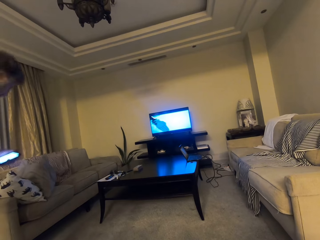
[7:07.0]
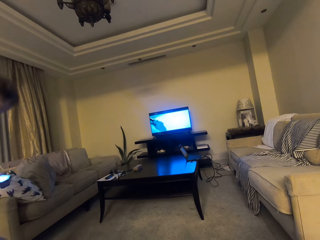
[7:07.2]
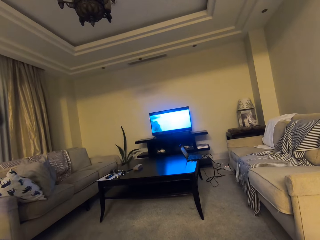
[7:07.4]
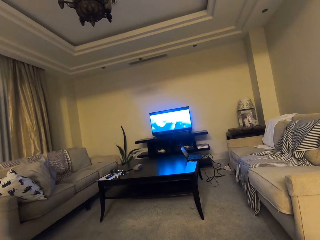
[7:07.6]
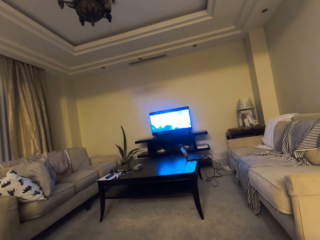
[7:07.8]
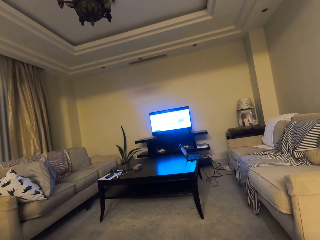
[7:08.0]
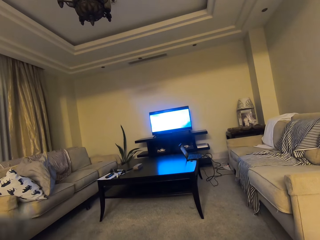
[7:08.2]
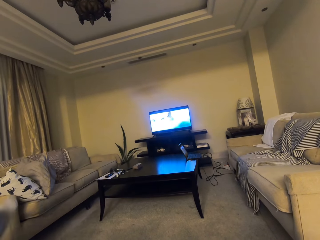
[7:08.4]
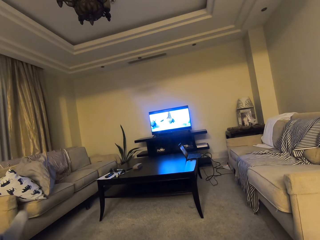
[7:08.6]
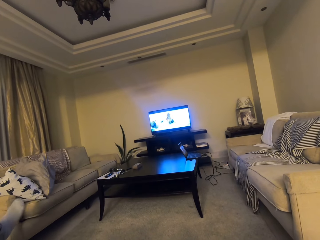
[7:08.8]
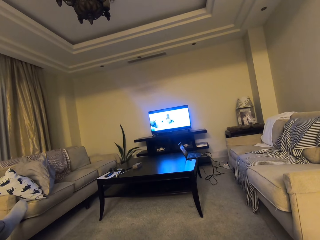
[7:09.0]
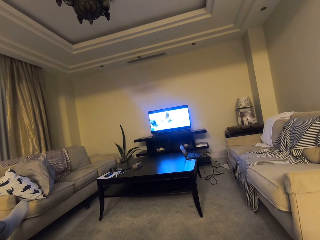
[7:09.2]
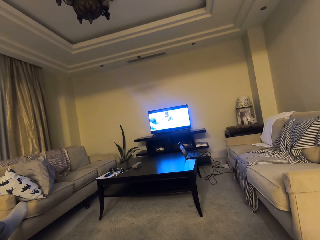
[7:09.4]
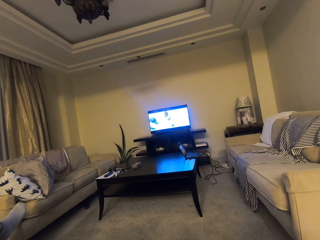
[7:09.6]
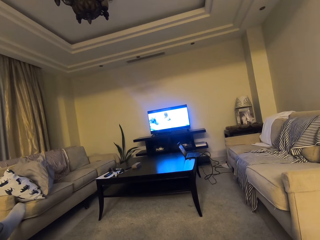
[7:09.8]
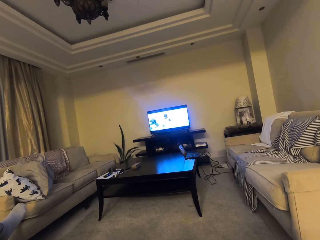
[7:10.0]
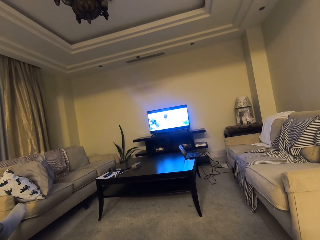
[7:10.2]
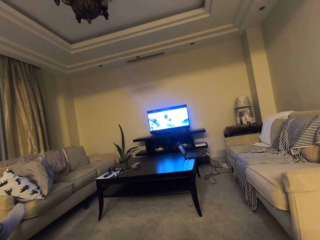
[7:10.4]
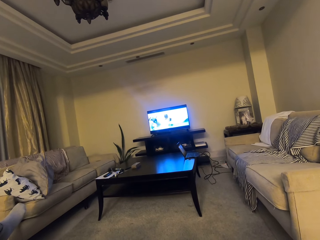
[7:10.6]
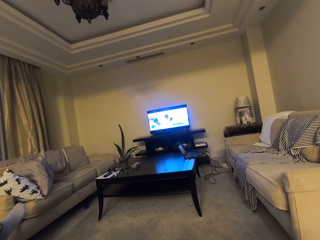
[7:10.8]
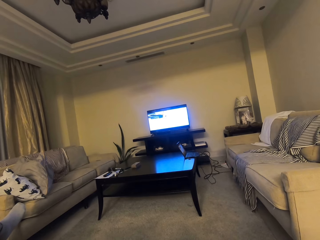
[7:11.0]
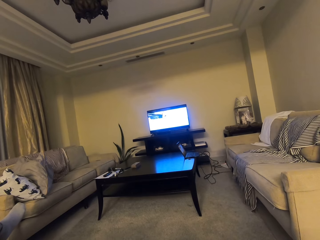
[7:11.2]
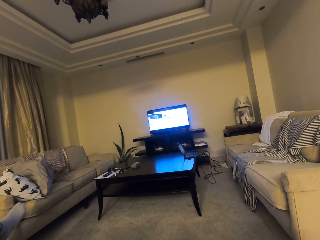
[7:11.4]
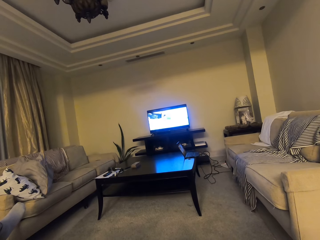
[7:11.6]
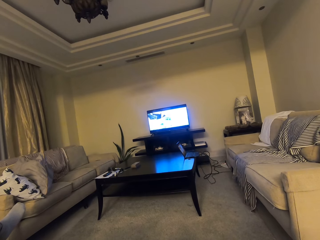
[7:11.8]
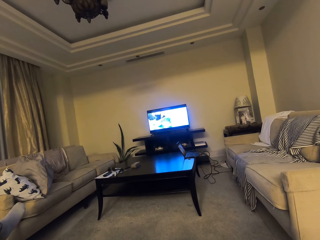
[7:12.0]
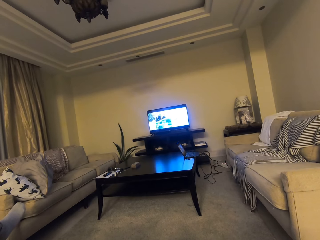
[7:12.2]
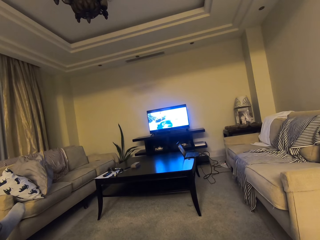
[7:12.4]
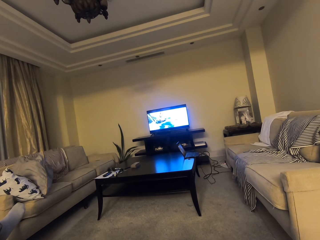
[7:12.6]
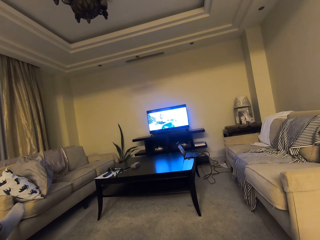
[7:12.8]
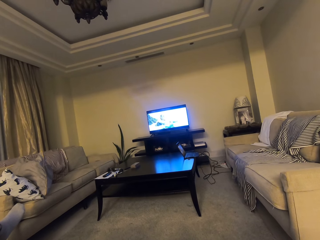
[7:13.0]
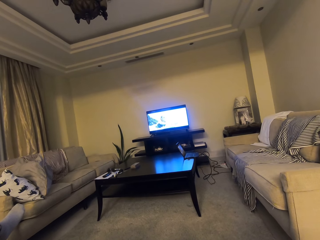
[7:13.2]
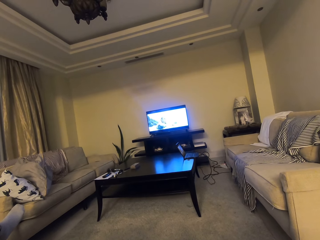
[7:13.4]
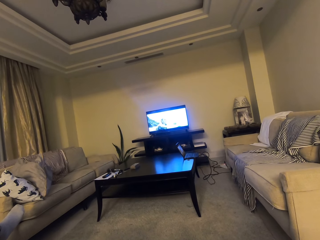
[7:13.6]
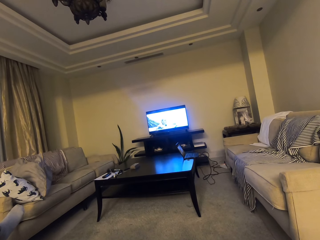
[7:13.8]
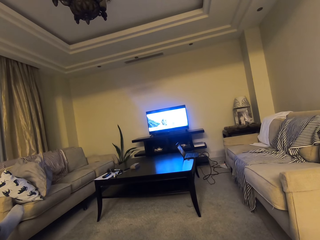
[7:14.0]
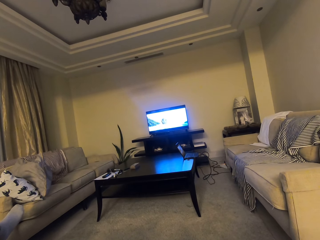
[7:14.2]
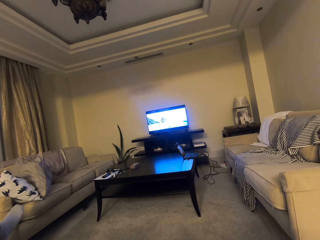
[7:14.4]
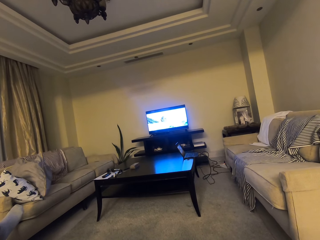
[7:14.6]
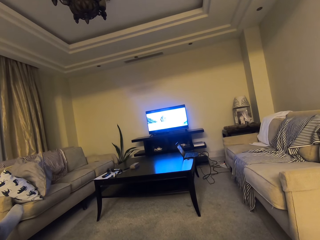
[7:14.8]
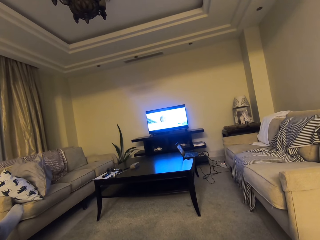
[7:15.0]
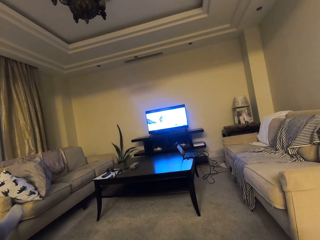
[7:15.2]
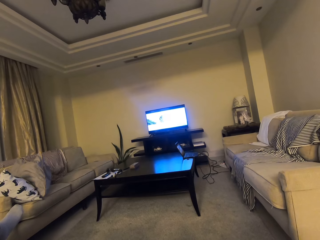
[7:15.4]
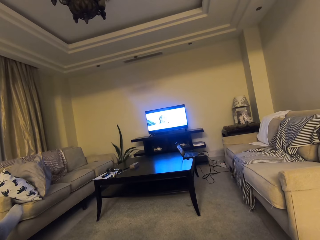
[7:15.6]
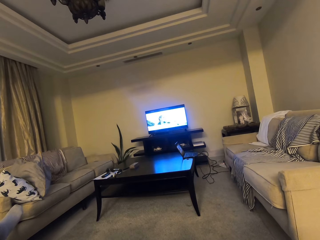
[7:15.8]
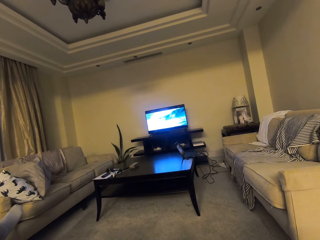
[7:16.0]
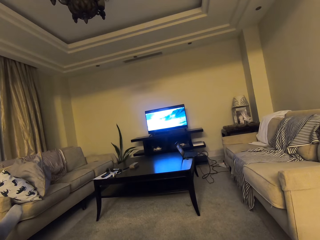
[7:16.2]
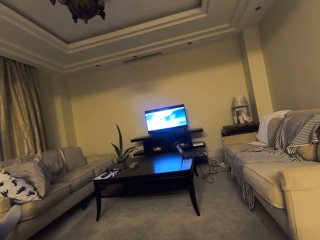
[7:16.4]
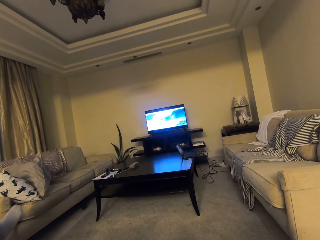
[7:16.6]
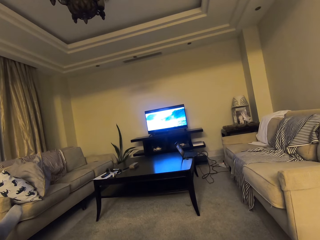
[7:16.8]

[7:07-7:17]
The person sits down. The camera wearer watches a TV.

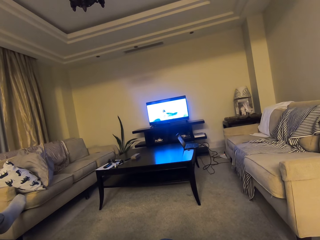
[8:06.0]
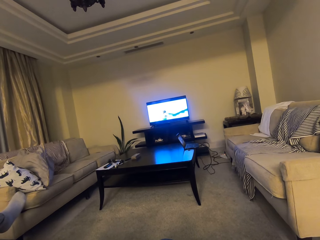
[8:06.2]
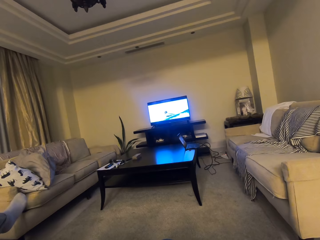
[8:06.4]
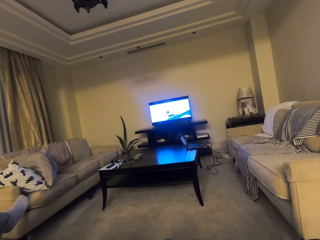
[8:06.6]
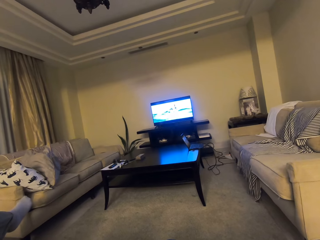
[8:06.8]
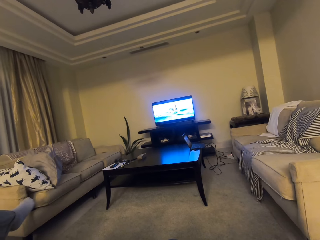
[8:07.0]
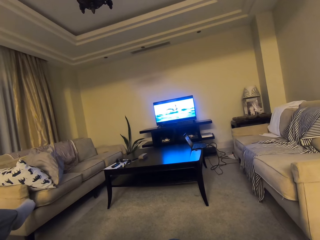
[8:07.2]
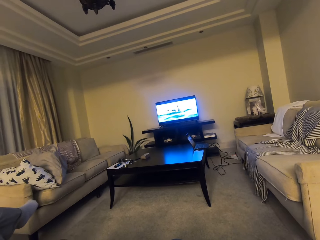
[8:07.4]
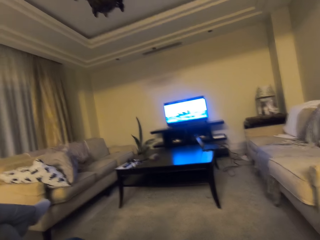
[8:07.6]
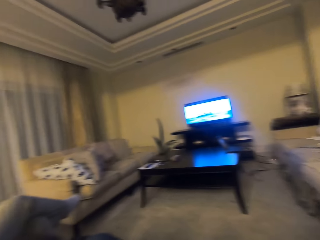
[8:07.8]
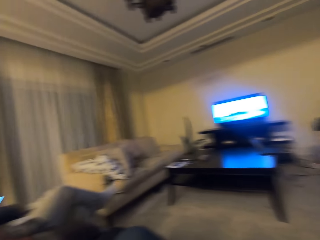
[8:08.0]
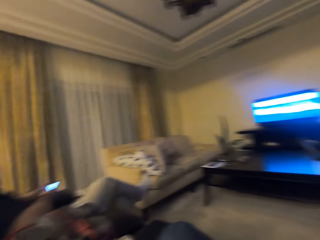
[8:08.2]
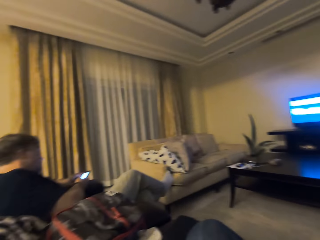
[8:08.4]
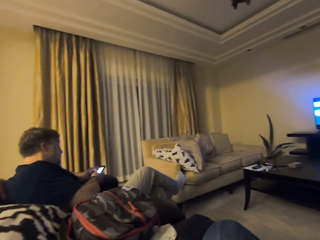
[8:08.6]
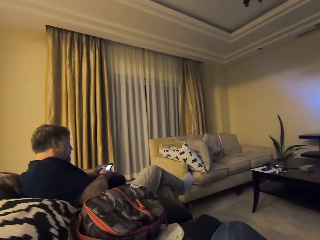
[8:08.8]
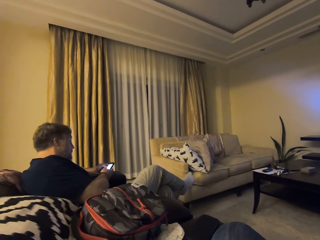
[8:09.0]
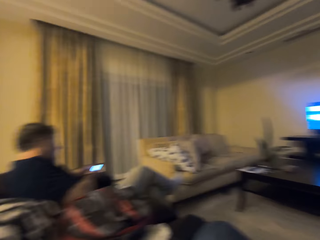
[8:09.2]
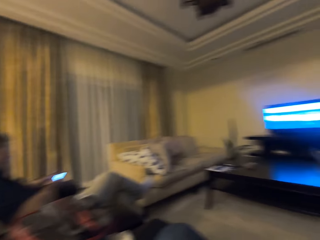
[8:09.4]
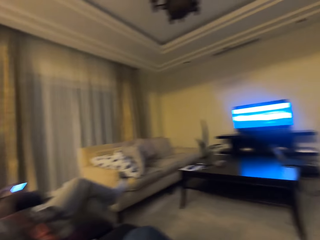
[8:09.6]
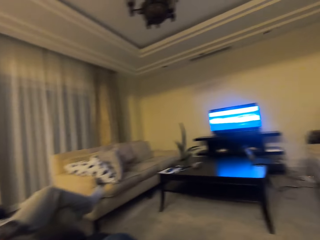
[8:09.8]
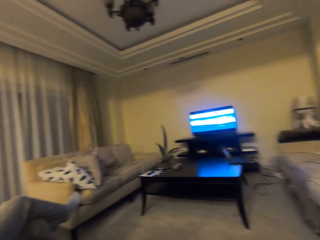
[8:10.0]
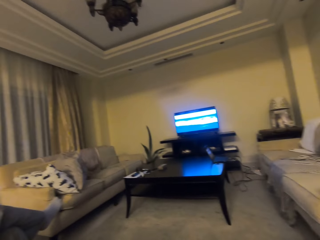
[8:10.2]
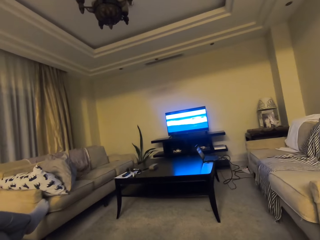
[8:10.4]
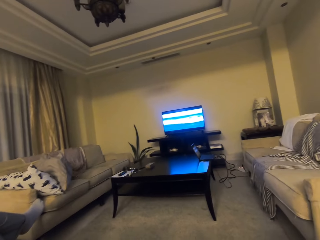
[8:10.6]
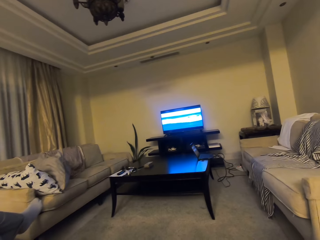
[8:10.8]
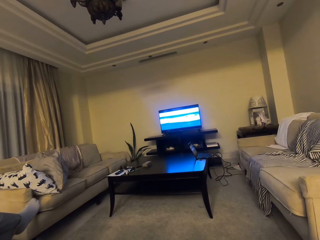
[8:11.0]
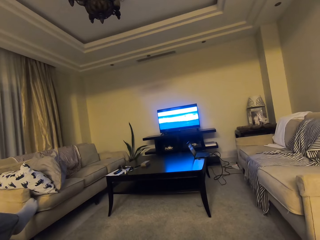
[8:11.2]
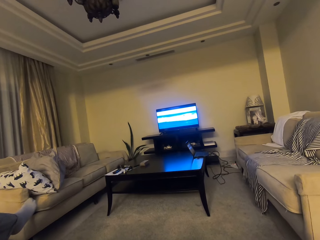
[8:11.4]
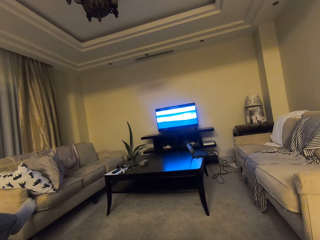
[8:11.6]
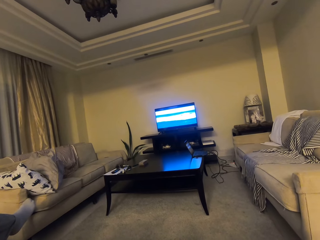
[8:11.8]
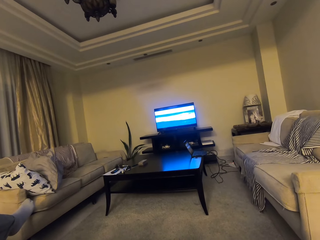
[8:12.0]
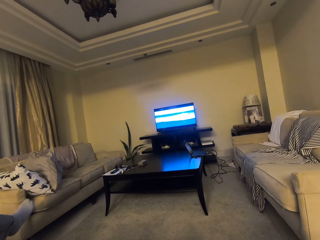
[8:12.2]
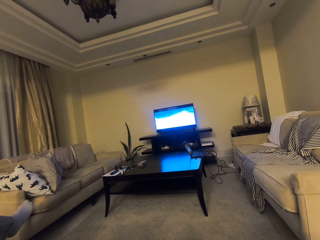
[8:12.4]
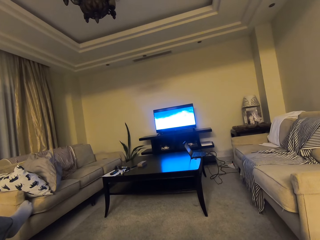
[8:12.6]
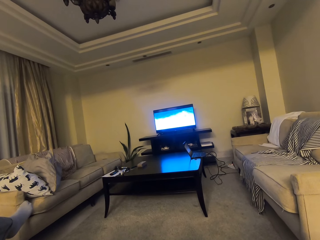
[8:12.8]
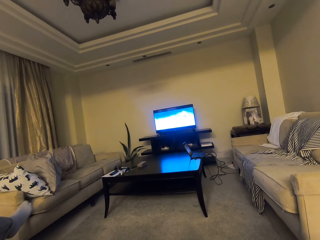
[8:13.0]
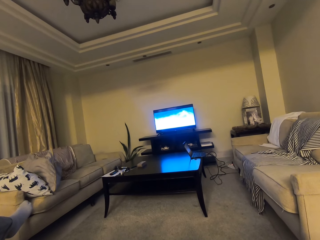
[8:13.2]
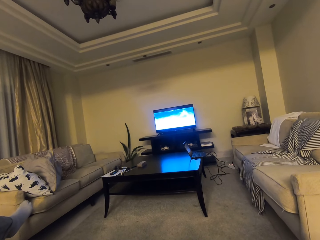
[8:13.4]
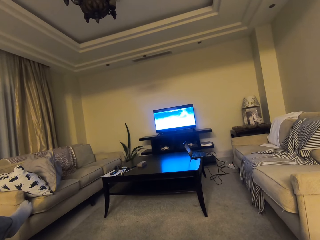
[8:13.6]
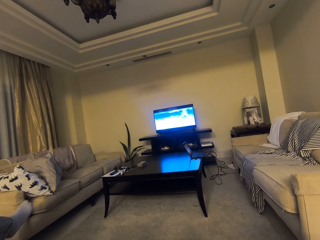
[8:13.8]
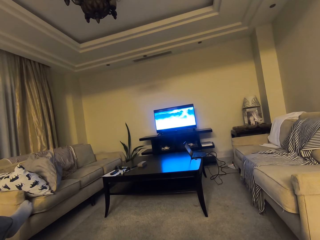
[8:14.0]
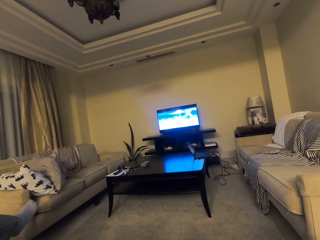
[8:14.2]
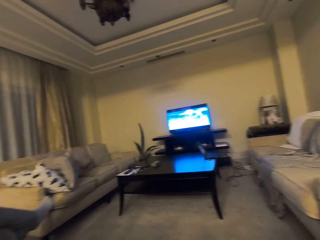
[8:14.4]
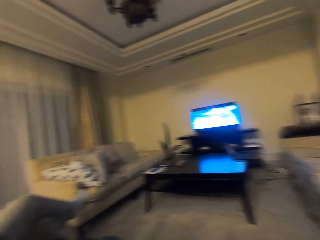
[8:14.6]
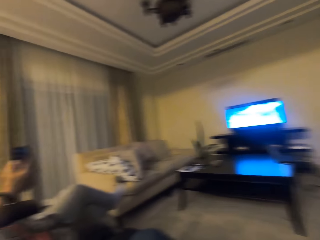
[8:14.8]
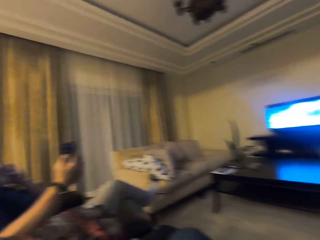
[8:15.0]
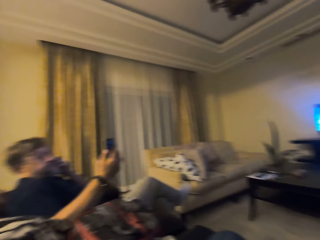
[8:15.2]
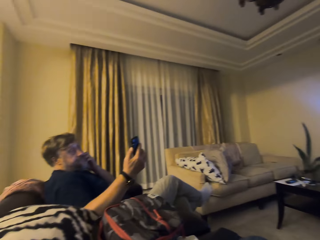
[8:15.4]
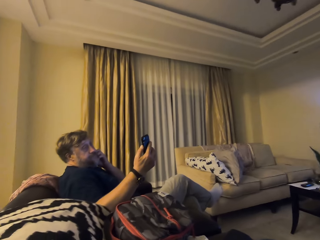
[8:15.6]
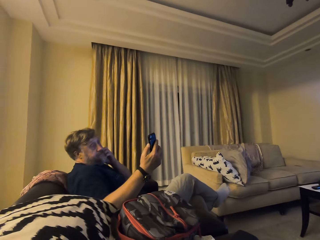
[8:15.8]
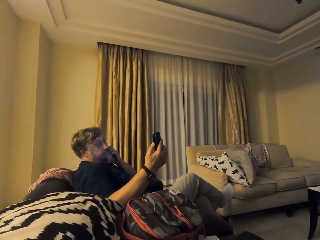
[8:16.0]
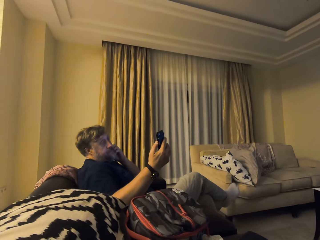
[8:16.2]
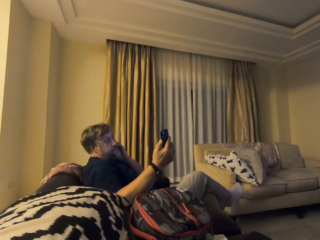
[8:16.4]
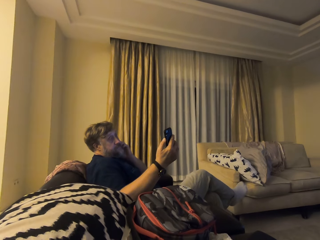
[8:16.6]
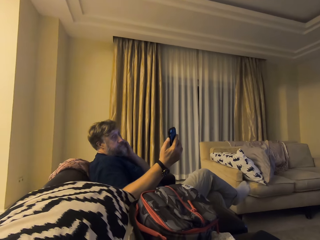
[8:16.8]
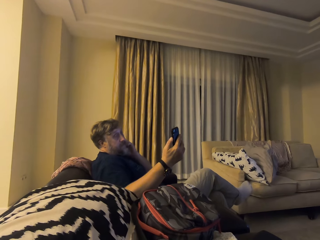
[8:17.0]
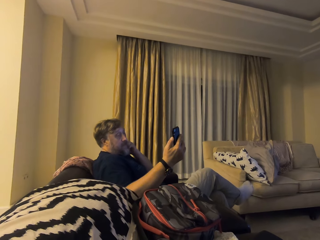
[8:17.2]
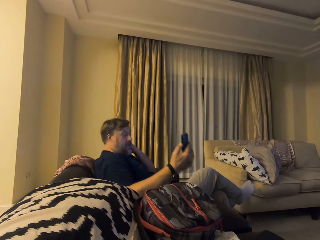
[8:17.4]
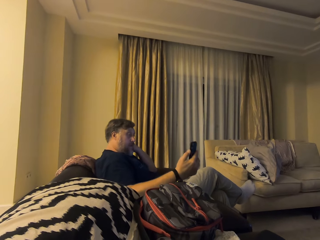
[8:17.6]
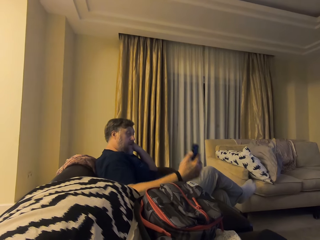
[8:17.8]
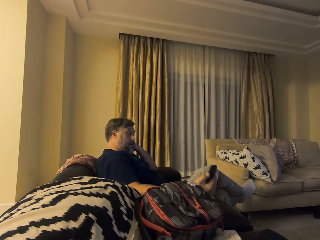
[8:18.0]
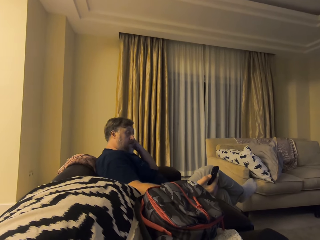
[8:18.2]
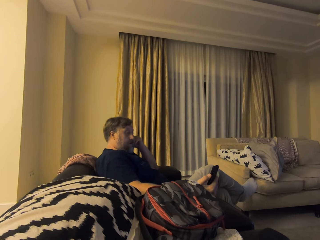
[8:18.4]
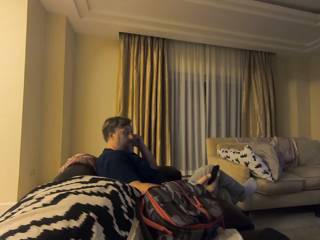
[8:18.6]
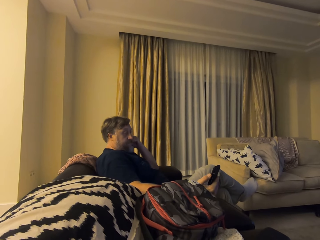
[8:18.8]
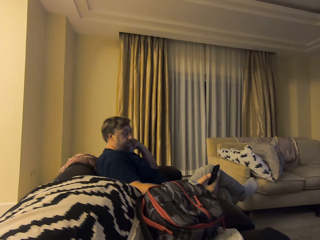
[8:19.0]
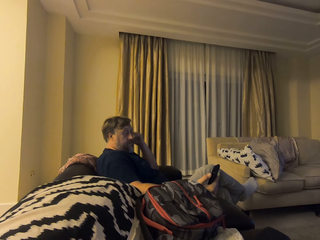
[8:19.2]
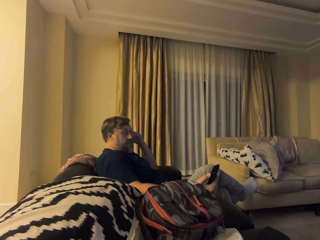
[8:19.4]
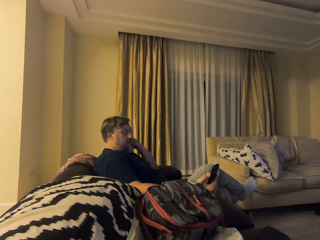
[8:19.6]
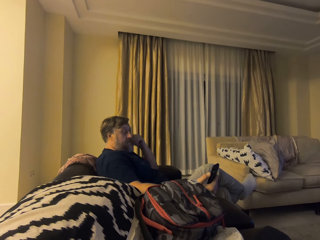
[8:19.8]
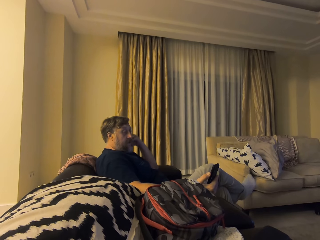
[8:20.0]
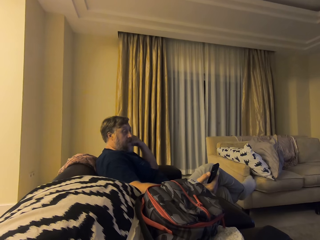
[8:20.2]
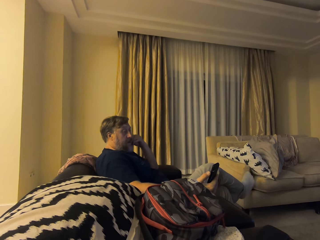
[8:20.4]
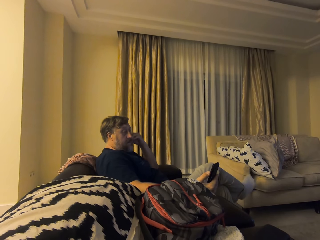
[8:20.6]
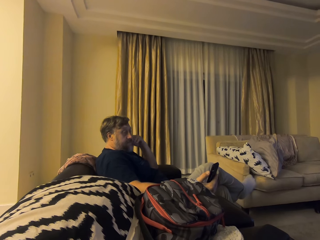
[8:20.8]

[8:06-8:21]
The person sits on the couch. The camera wearer turns. The person operates the phone. The camera wearer turns repeatedly. The person stares at the phone and touches his ear. The person talks to the camera wearer.
